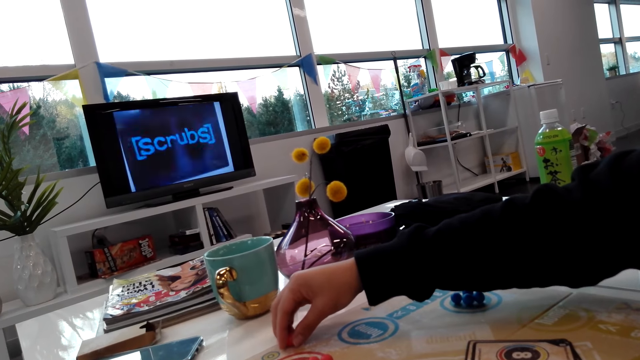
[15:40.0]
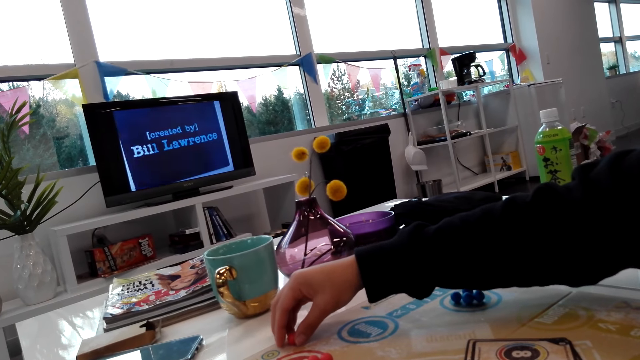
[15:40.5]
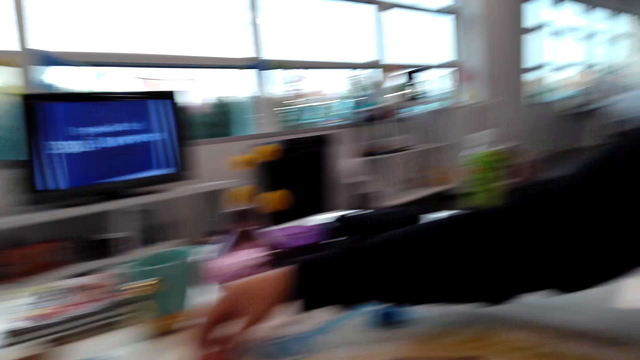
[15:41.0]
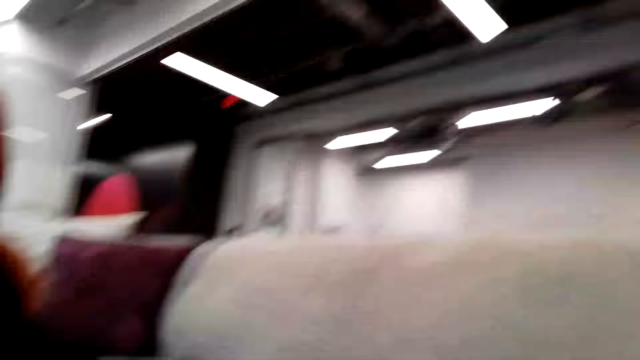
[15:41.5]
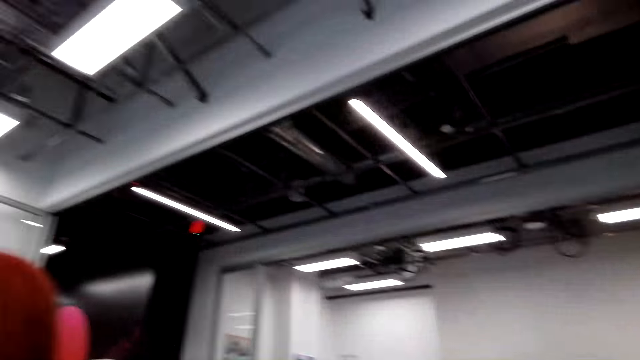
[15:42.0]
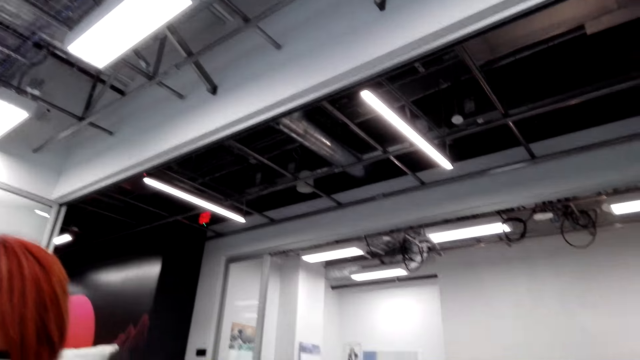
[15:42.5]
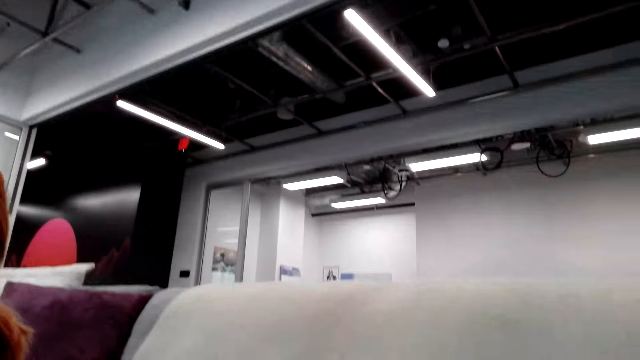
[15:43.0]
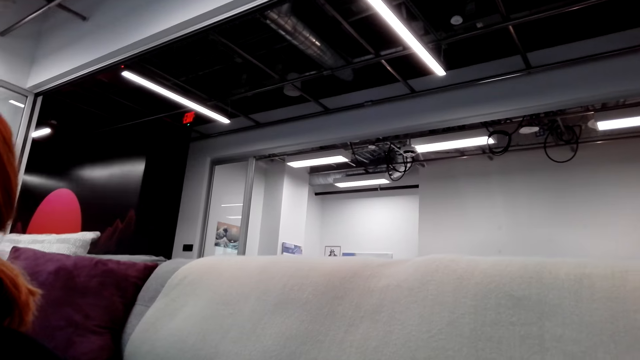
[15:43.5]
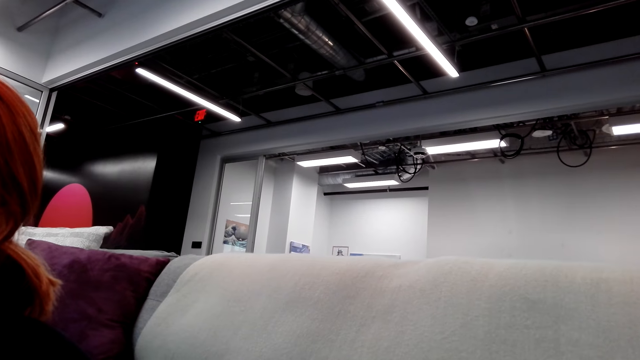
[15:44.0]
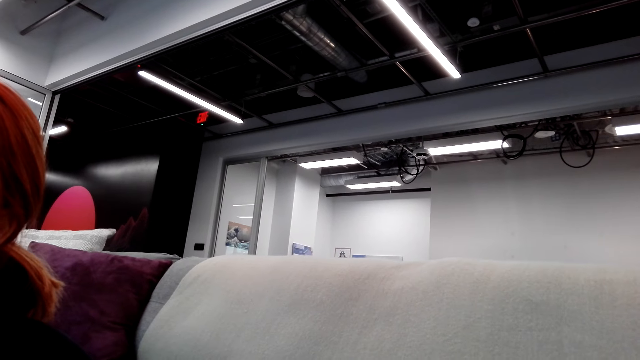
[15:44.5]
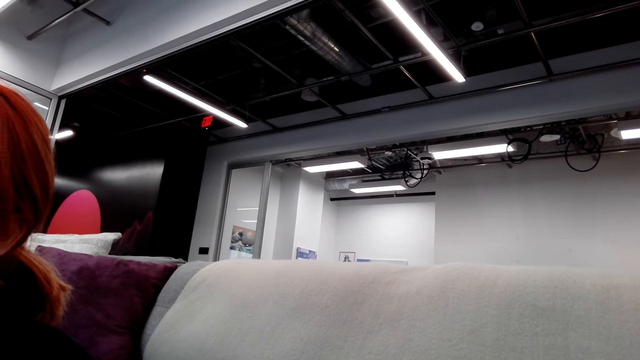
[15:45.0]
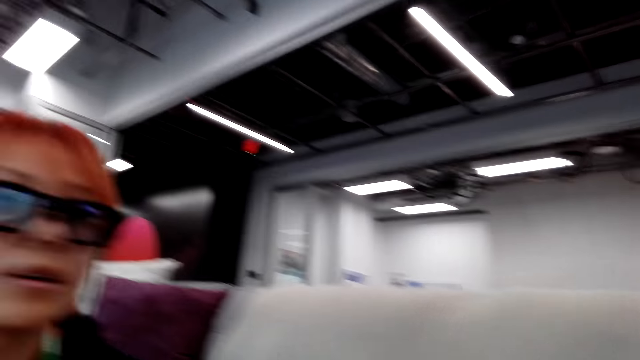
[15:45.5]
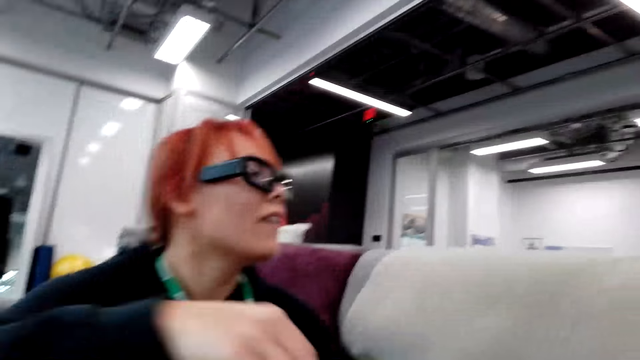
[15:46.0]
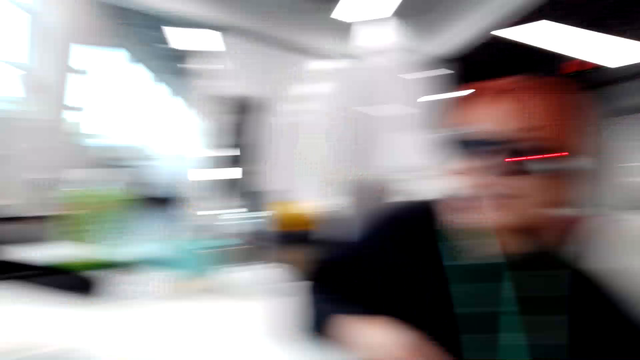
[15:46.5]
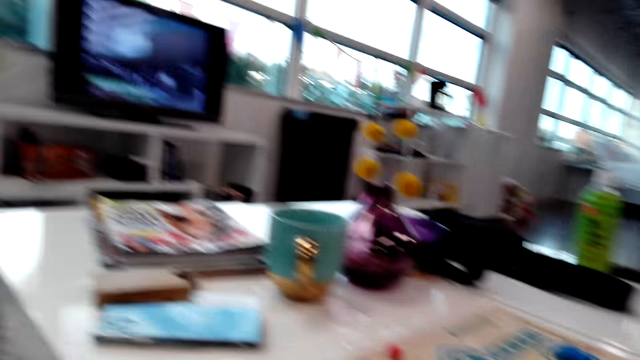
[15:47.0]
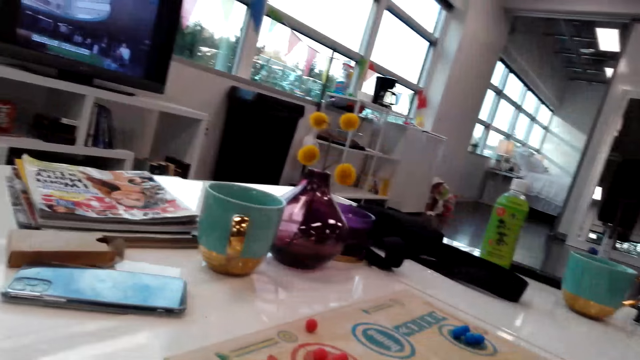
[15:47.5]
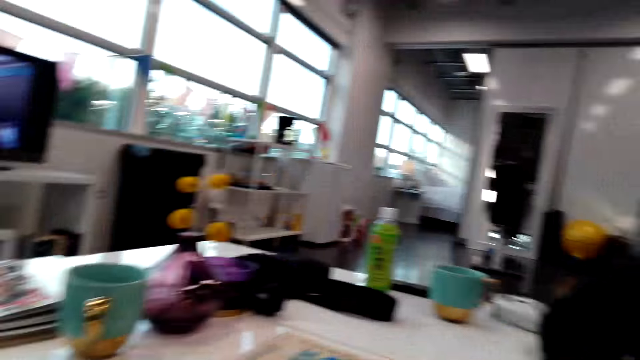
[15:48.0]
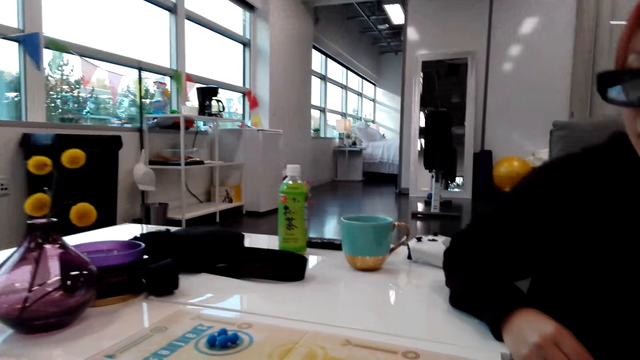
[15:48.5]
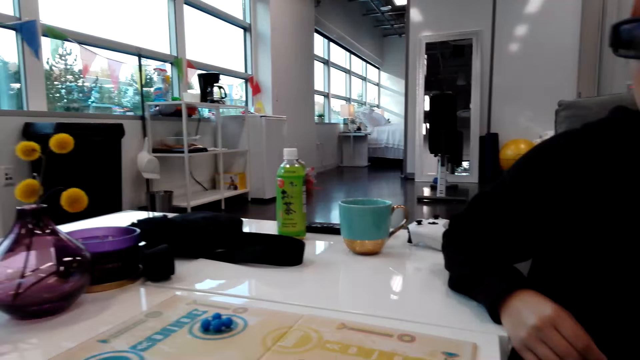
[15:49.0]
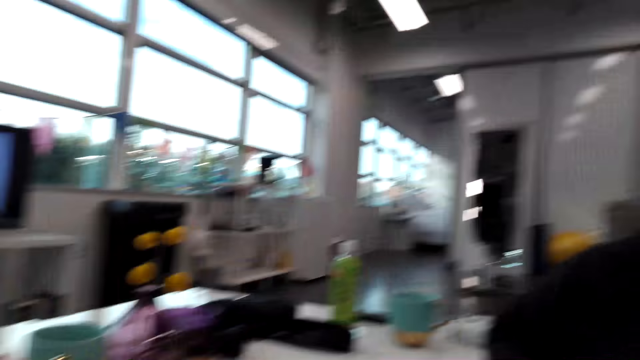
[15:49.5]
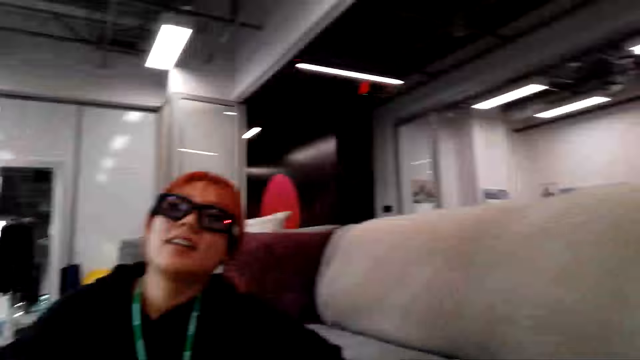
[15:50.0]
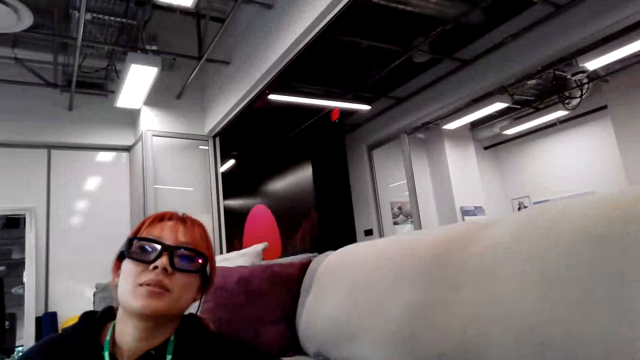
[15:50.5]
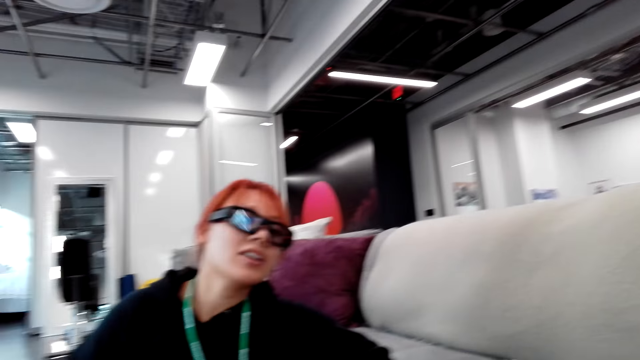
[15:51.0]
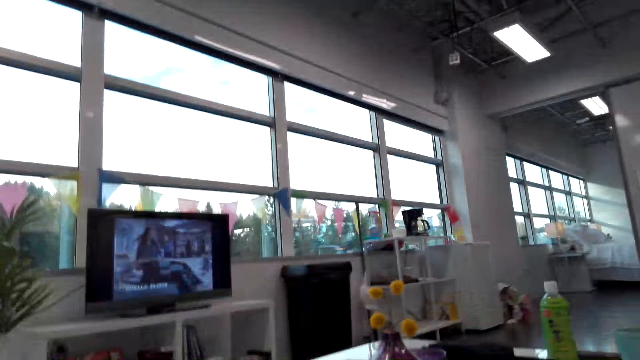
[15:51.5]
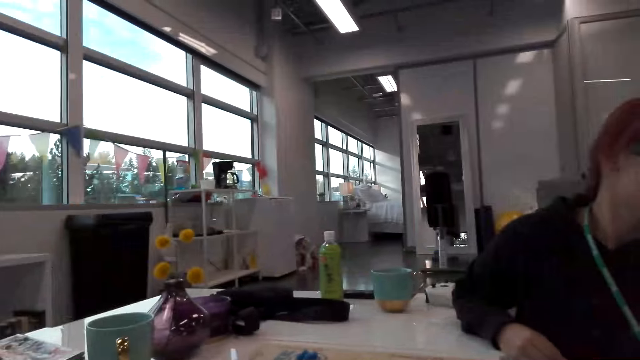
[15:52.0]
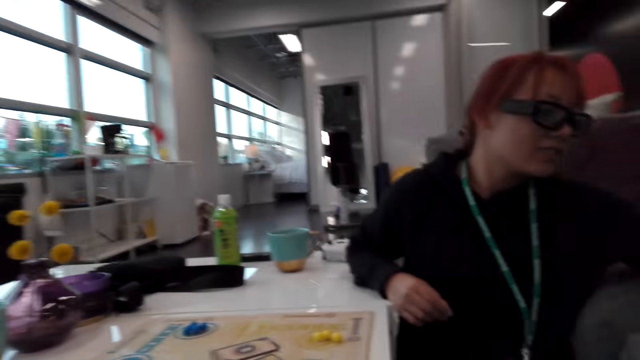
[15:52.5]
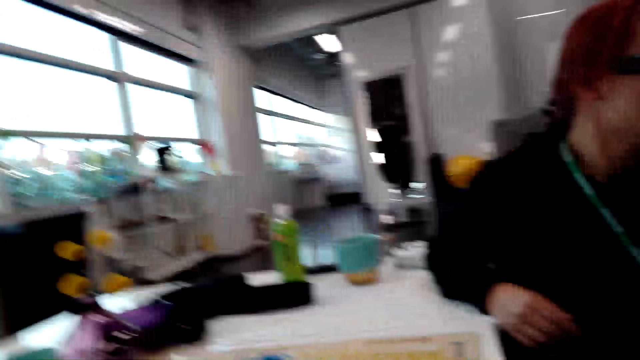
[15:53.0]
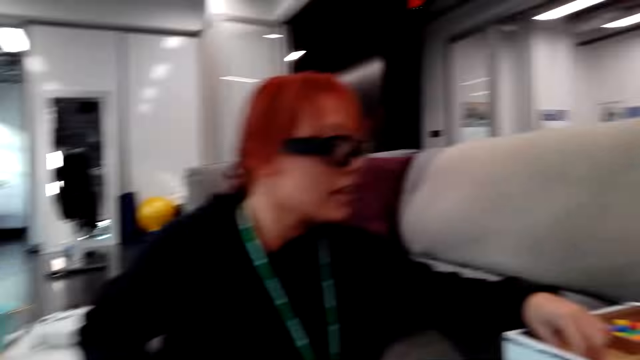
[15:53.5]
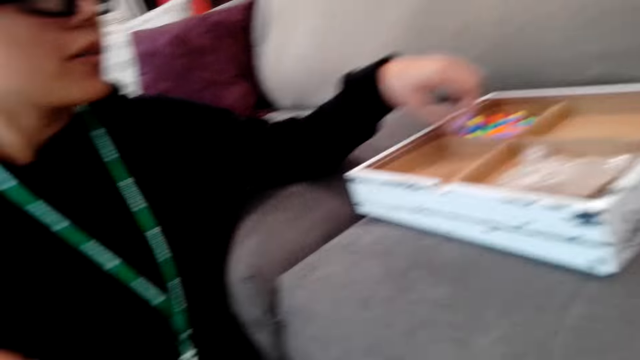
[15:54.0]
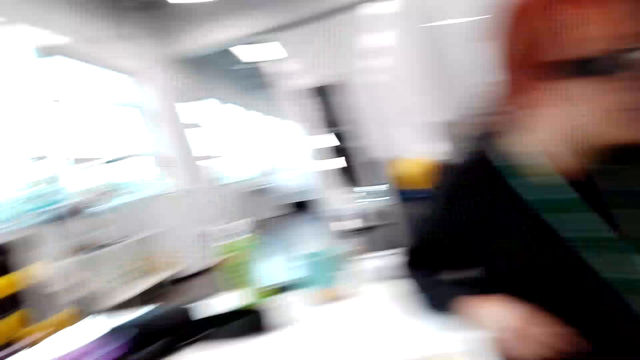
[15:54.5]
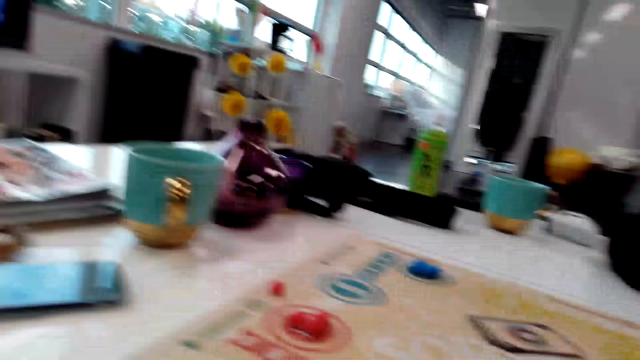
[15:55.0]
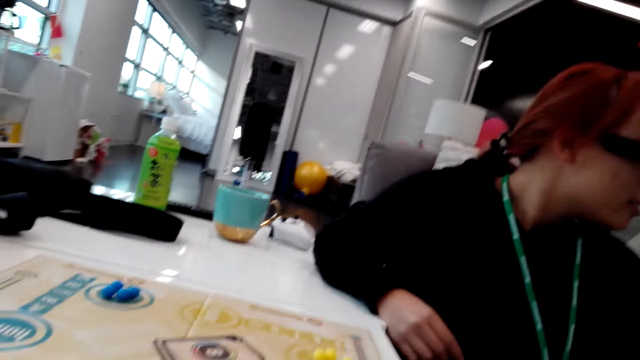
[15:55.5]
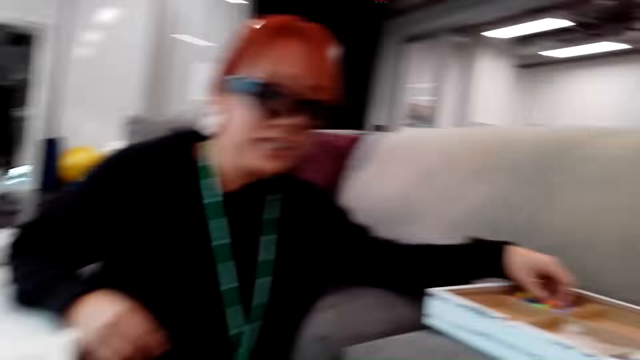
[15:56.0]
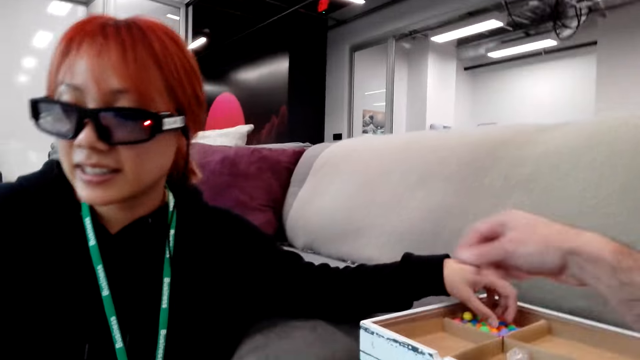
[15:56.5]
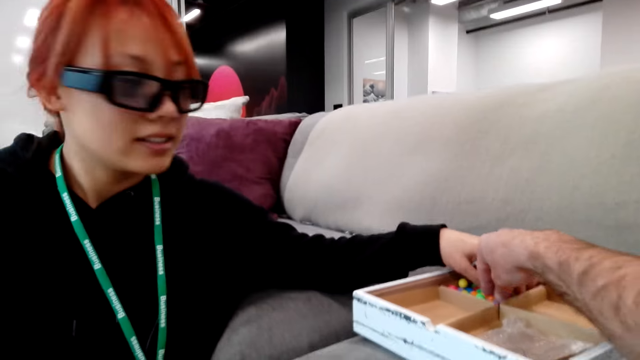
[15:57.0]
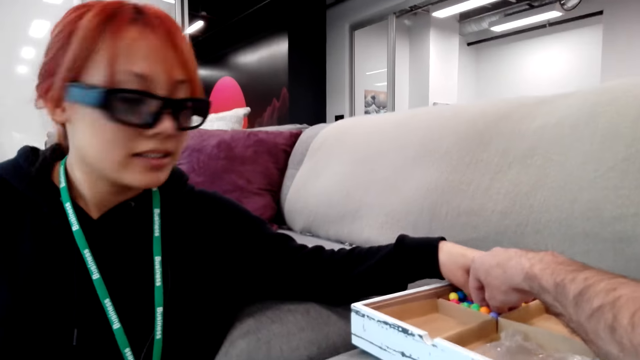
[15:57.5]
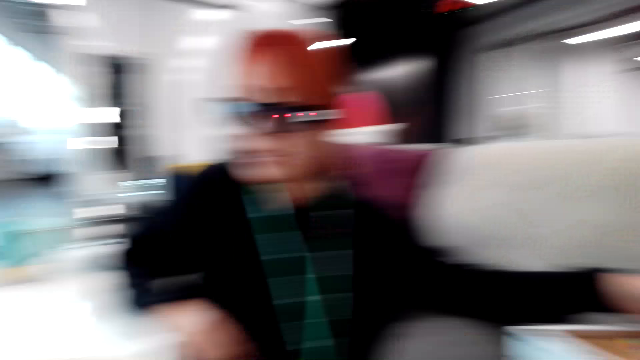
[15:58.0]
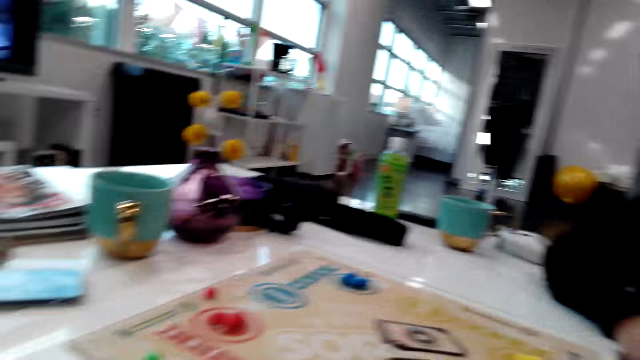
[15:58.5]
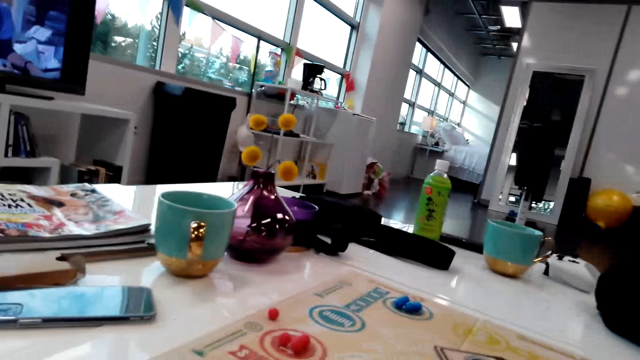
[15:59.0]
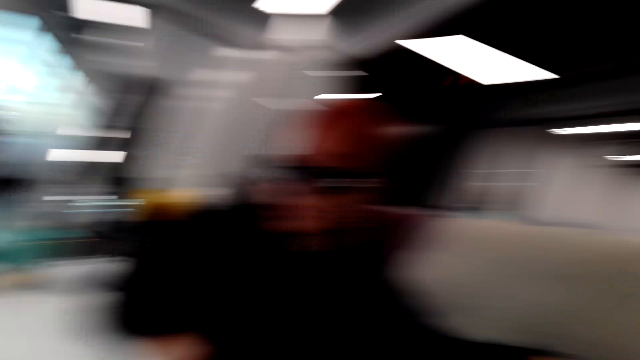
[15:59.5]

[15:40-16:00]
The camera wearer looks right. They look around and talk to a person. They look around. The camera wearer and the woman laugh. The person talks to the camera wearer and the woman. The camera wearer looks around. The camera wearer and the woman talk to the person. The camera wearer looks around. They laugh. The woman picks up a game marble. The camera wearer looks around. They pick the pebbles. The camera wearer and the woman collect the game marbles in the wooden design box. The camera wearer talks to the person. They look around.
